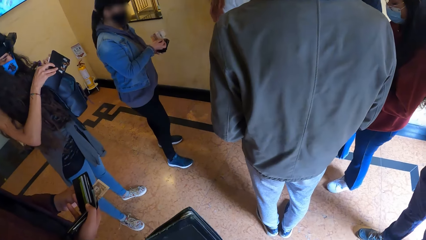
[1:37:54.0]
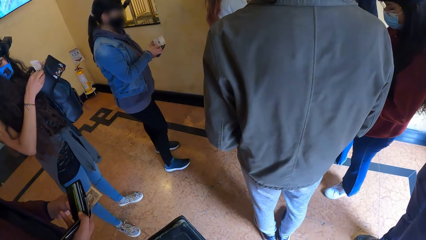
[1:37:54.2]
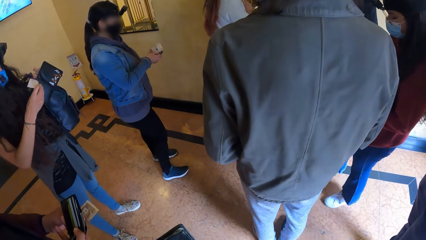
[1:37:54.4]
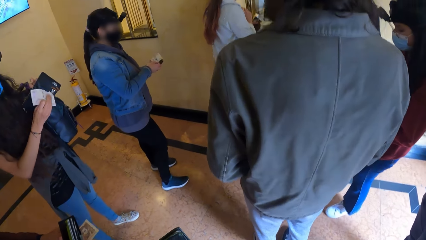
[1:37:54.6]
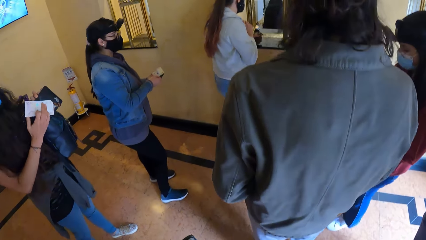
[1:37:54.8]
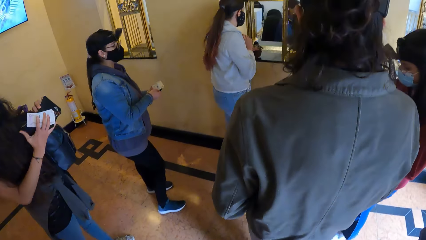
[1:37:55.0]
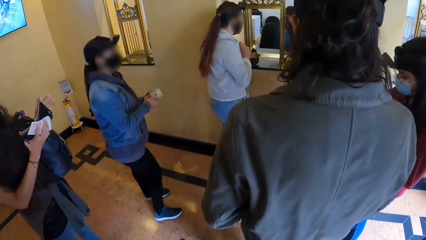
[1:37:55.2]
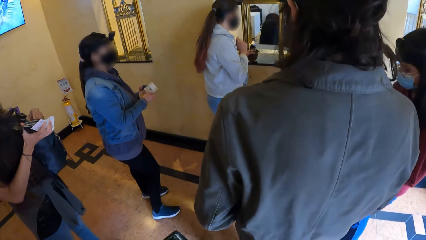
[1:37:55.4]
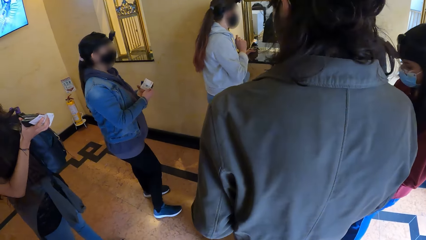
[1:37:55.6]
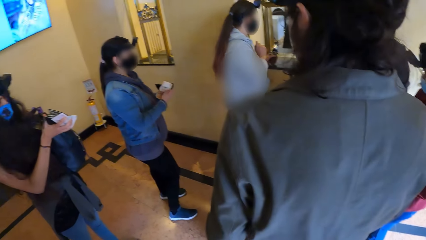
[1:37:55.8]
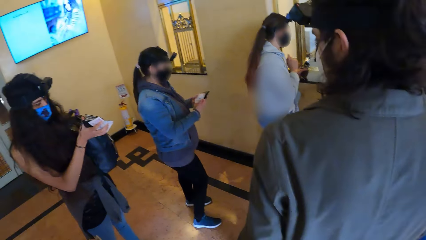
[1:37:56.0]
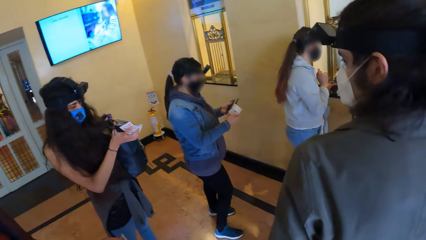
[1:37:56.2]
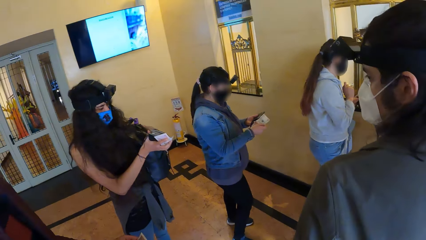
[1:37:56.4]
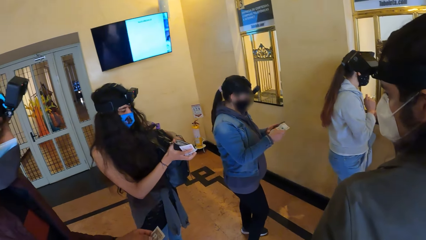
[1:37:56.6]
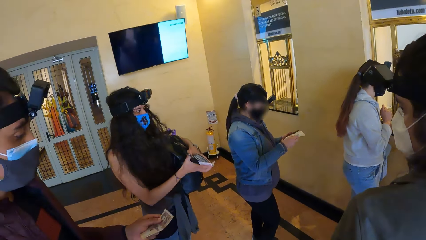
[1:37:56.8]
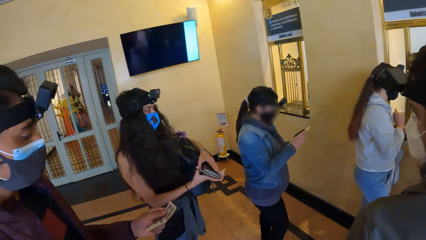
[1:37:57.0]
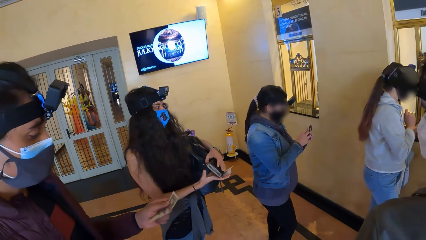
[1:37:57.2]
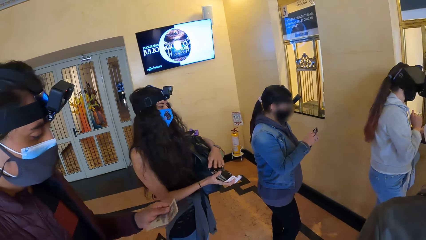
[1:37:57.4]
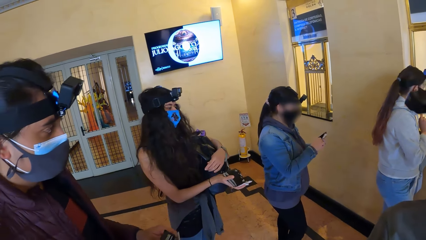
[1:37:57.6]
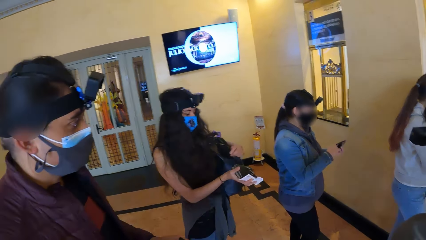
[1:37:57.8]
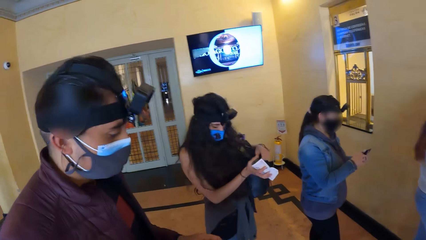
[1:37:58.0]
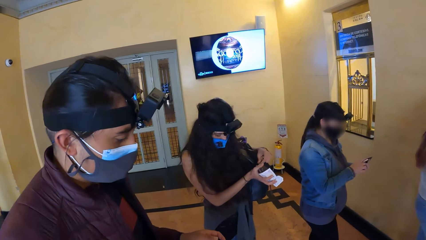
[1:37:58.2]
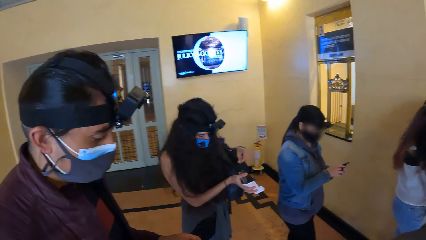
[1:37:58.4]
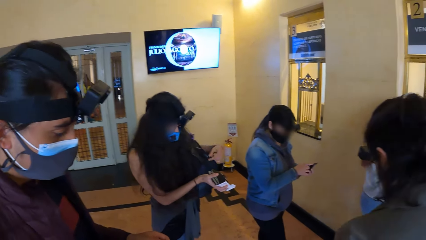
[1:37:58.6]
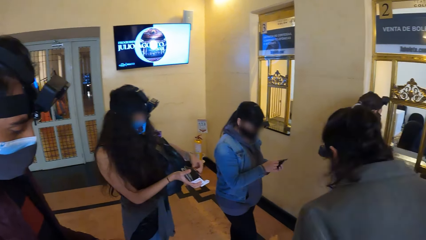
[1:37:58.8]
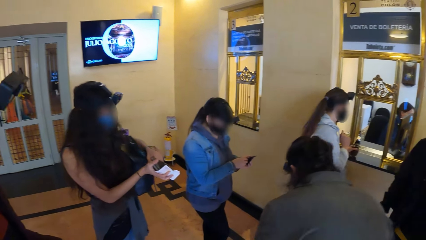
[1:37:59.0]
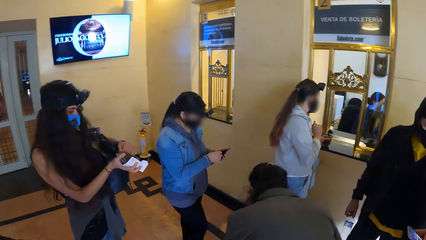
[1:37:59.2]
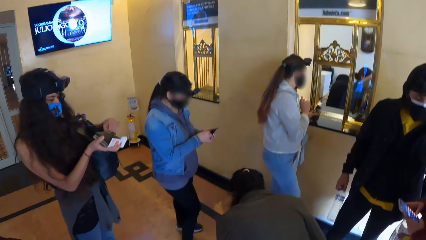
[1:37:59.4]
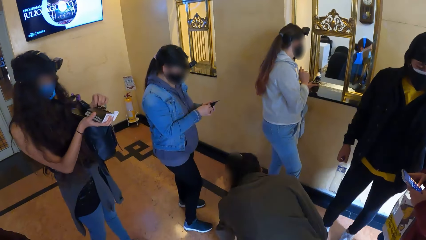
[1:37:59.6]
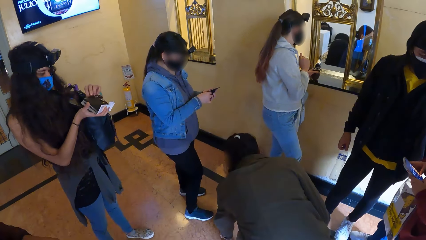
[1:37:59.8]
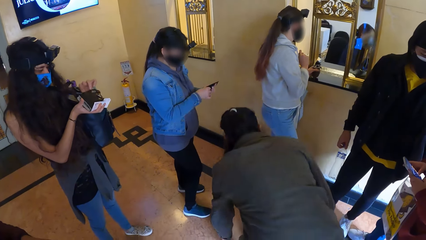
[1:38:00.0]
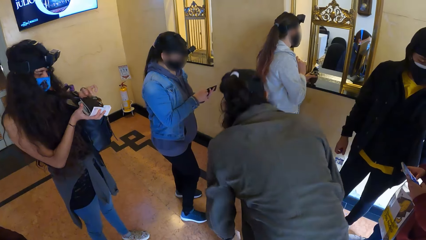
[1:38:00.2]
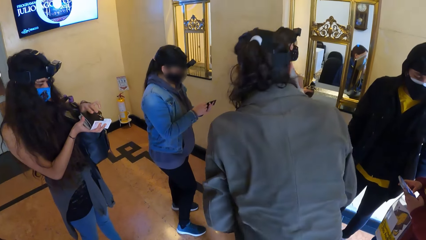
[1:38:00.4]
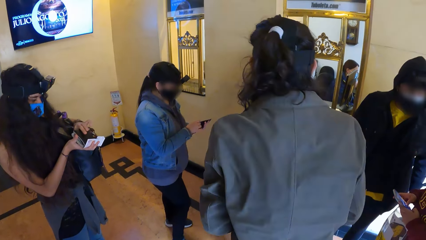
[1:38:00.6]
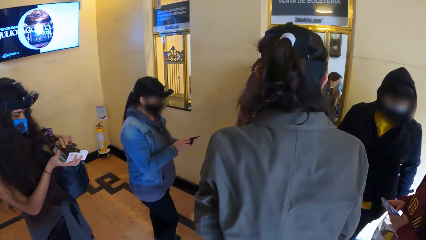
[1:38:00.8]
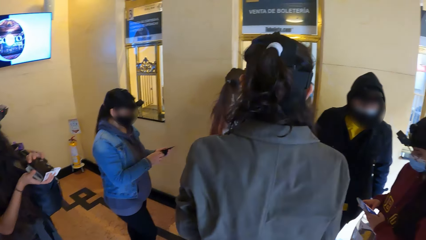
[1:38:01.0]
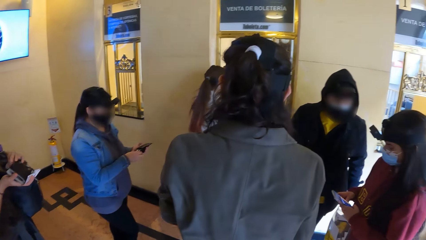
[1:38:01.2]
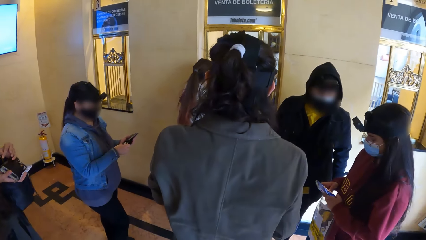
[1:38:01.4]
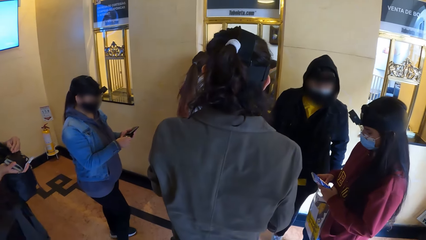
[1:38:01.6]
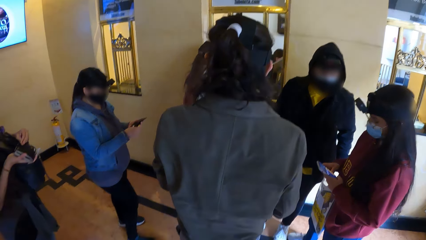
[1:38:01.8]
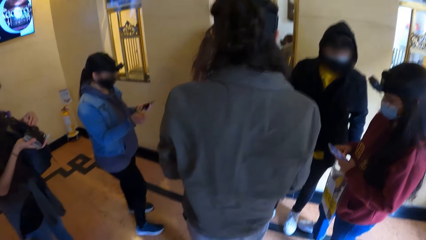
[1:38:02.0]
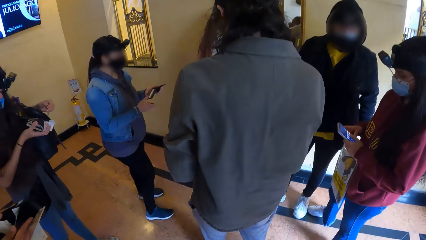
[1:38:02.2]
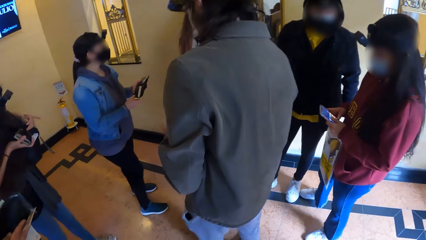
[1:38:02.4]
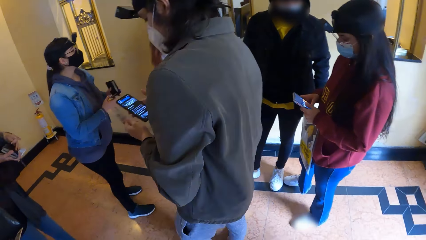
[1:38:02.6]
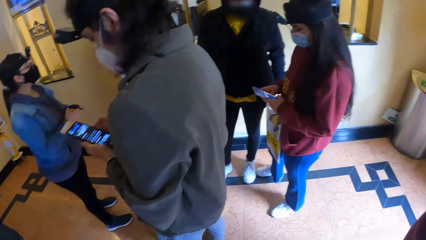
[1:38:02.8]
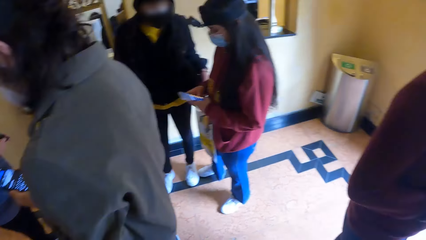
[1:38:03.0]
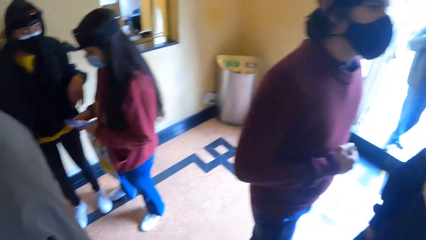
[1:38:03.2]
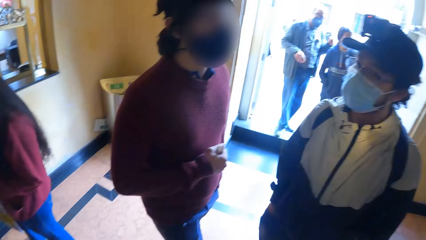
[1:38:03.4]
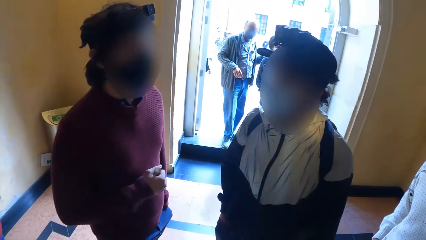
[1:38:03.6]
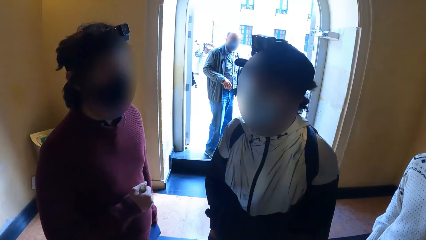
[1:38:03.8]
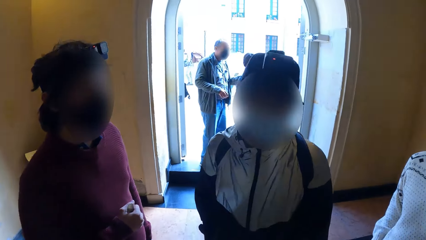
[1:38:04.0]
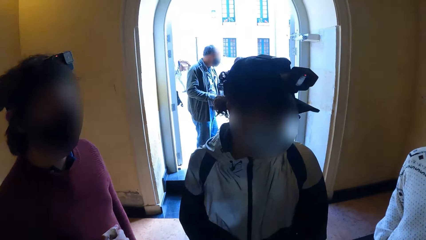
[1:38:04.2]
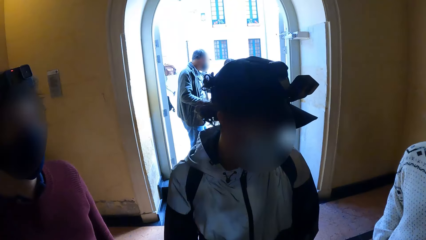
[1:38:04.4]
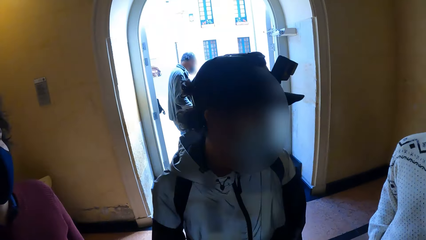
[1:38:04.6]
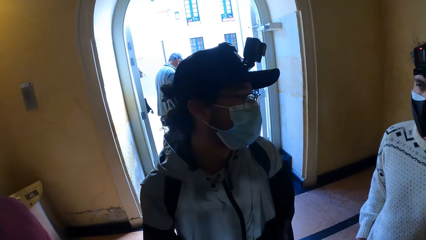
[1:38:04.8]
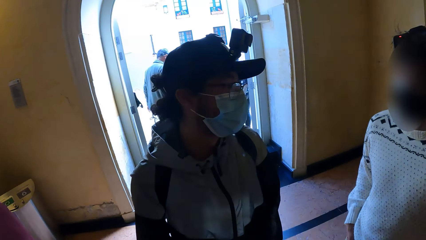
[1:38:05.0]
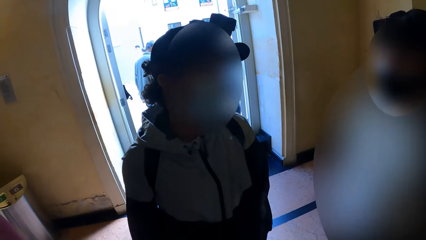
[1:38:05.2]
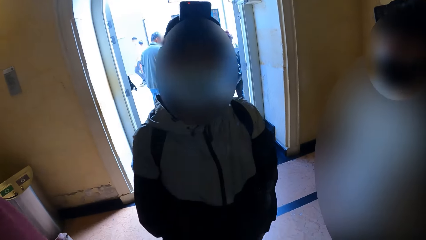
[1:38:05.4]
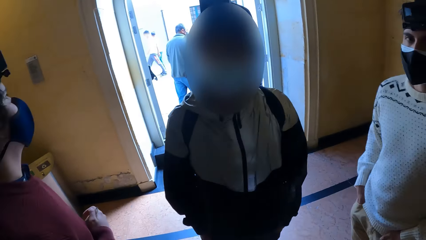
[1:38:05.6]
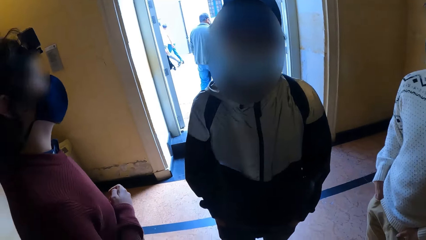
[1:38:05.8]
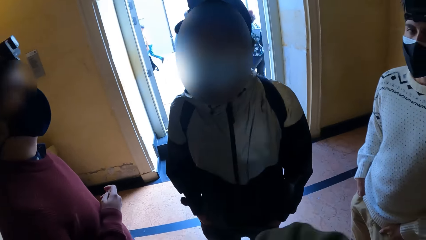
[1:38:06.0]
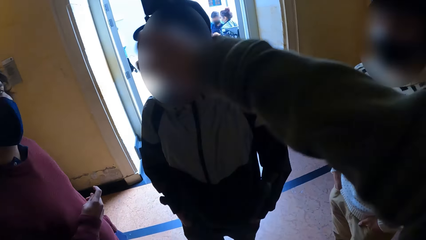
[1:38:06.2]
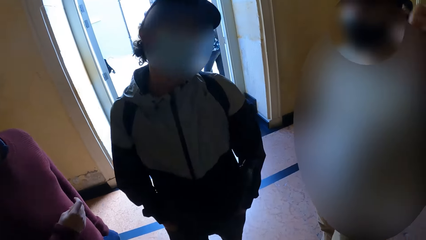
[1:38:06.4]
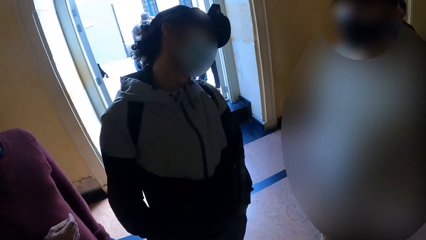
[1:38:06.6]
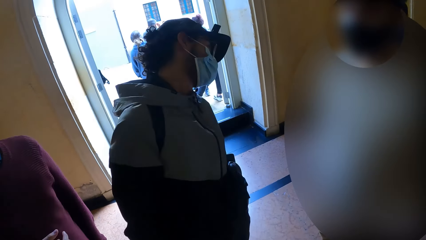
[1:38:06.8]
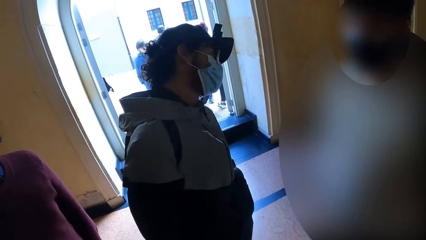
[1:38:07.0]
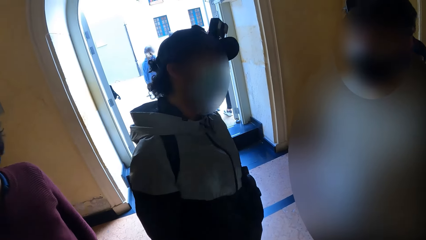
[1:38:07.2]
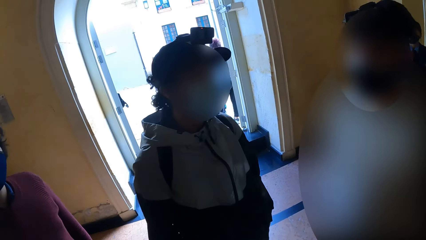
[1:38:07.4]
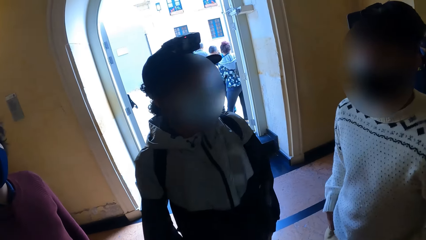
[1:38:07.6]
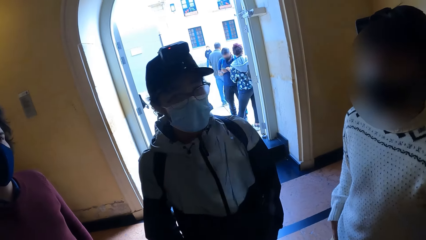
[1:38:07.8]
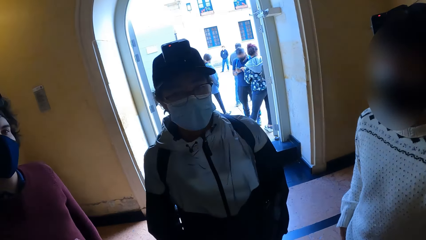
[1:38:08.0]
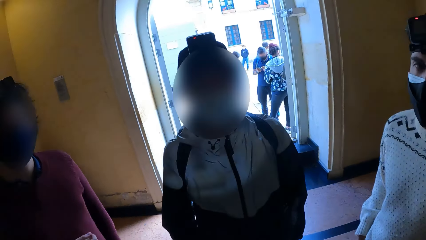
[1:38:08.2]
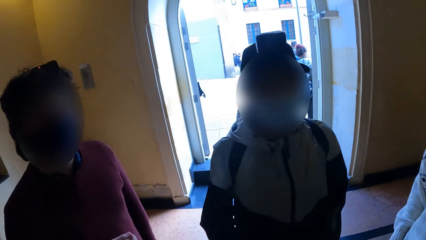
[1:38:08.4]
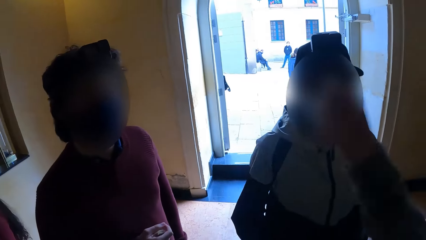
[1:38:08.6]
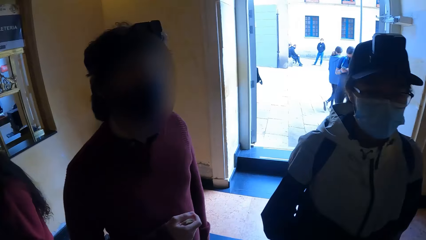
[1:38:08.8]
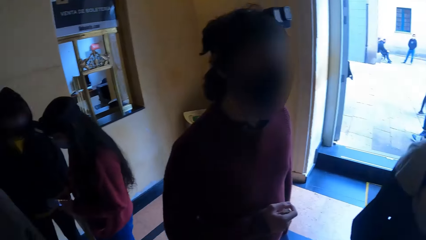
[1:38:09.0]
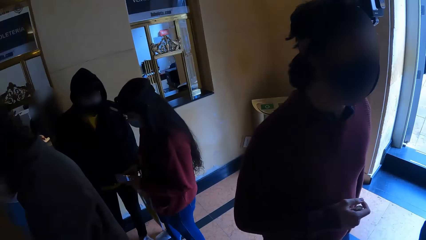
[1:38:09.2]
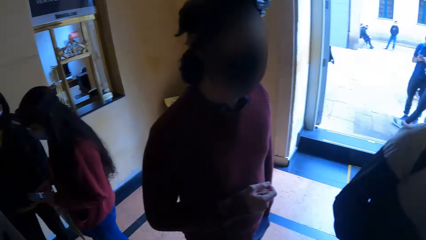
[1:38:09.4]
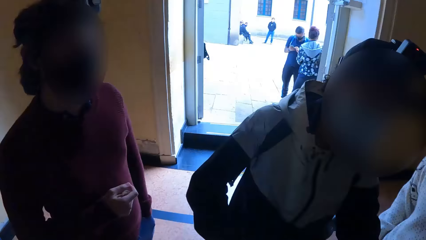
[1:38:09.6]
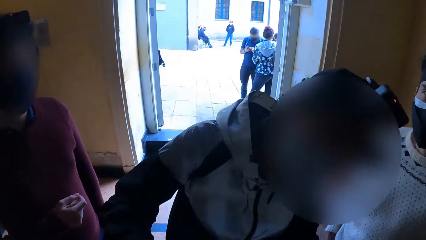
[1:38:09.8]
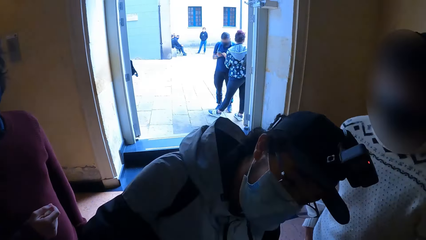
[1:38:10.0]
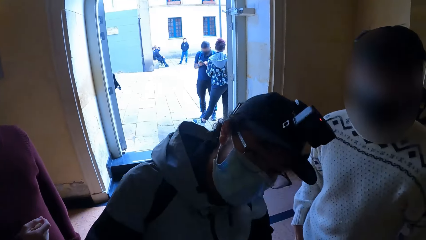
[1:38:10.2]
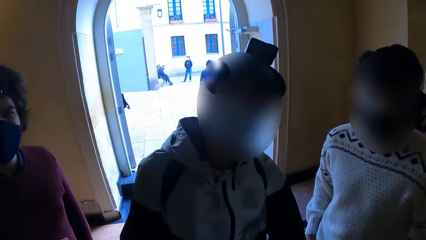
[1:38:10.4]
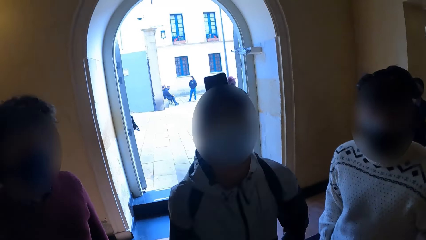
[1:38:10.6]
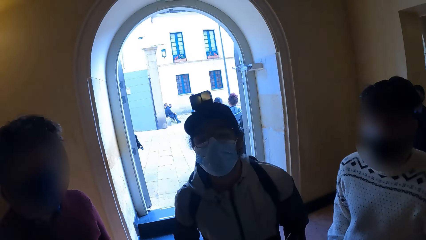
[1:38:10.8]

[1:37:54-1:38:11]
A woman removes a paper money from the purse in her left hand with her right hand. The woman holds the purse with her right hand. The woman closes the purse in her right hand with her left hand. Another woman places the paper in the purse in her left hand with her right hand. The first woman adjusts the backpack with her left hand. A third woman operates a phone with both hands. A man picks something from the ground. The first woman removes a paper from the purse in her left hand with her right hand. The second woman closes the purse with her left hand. Another man holds the phone with both hands. A third man interacts with a fourth man. The camera wearer touches something.
